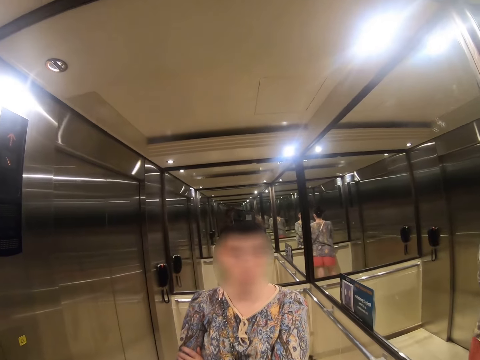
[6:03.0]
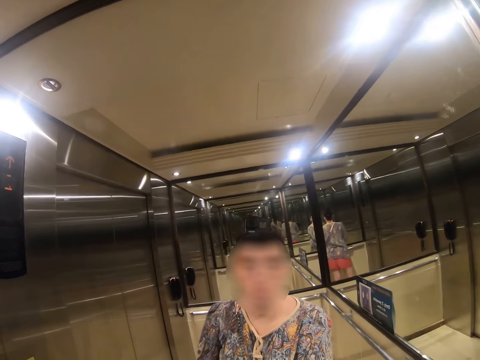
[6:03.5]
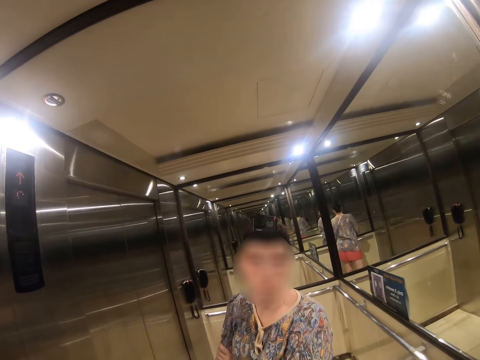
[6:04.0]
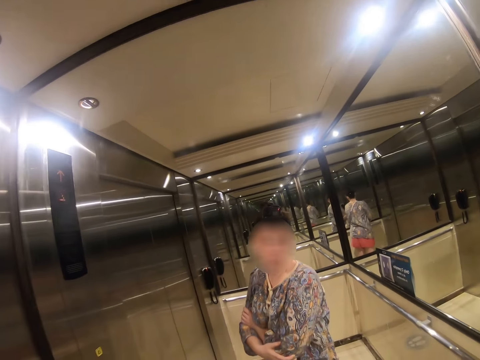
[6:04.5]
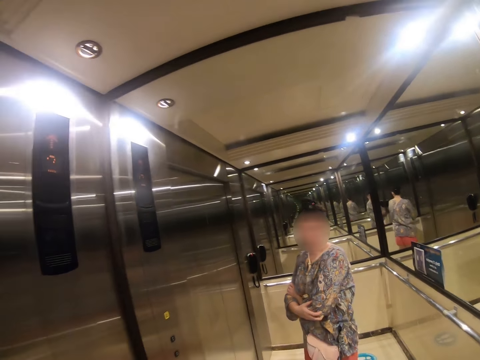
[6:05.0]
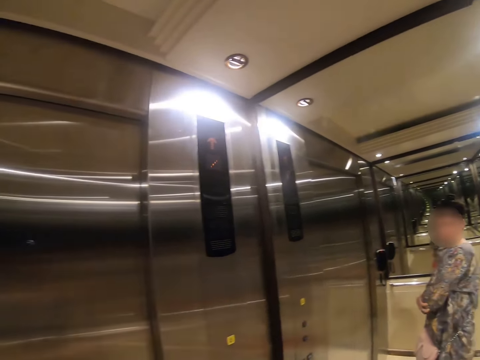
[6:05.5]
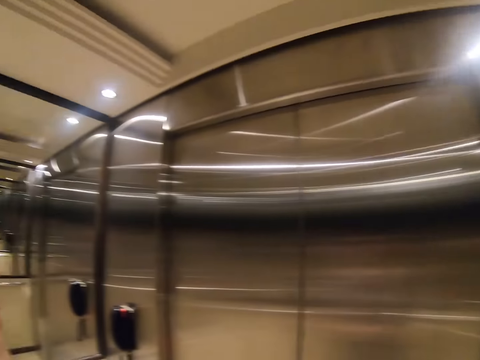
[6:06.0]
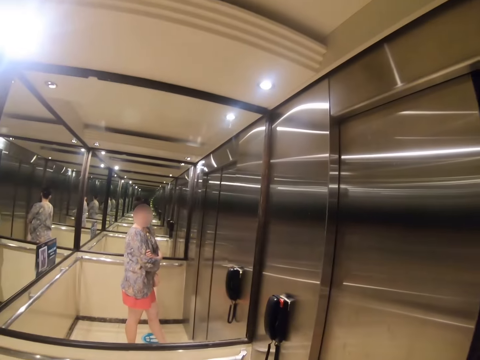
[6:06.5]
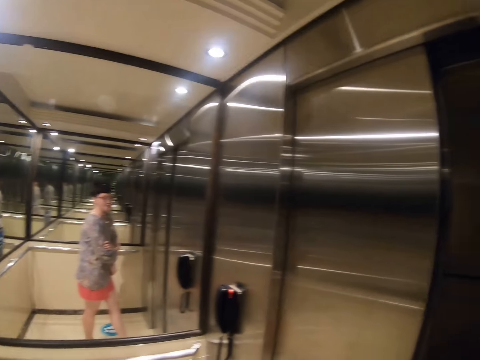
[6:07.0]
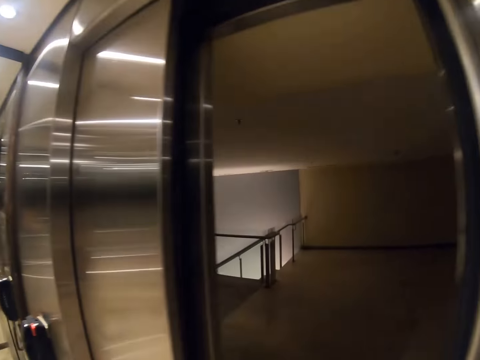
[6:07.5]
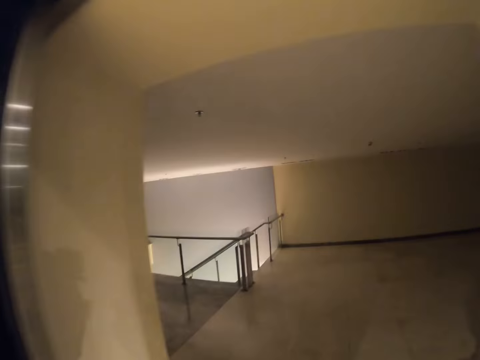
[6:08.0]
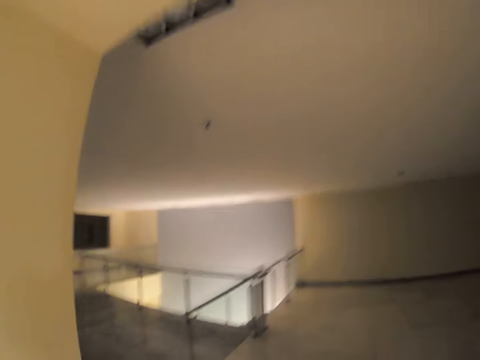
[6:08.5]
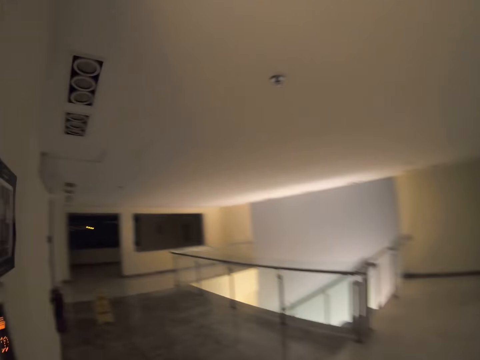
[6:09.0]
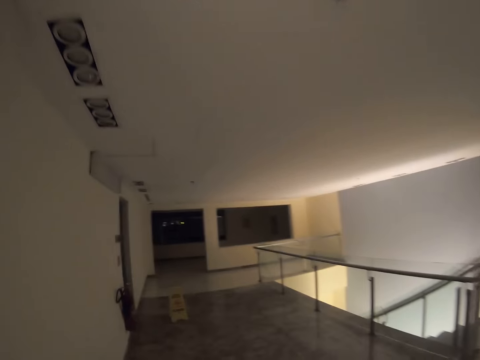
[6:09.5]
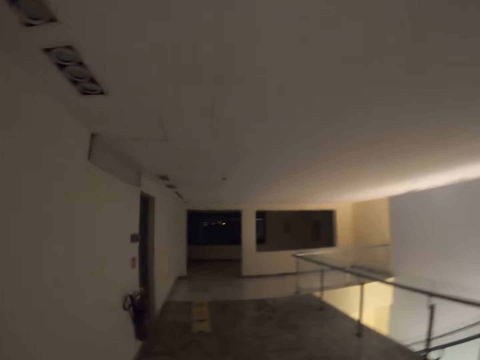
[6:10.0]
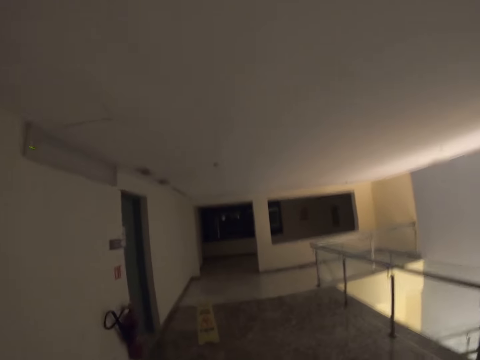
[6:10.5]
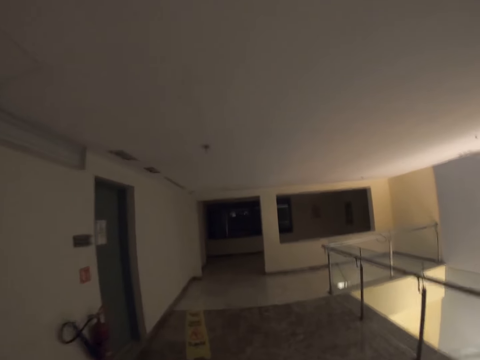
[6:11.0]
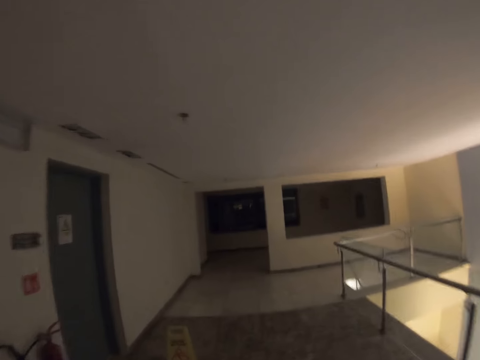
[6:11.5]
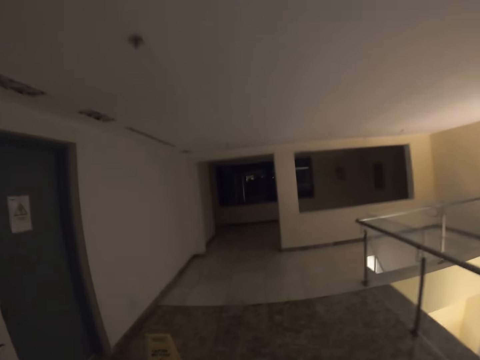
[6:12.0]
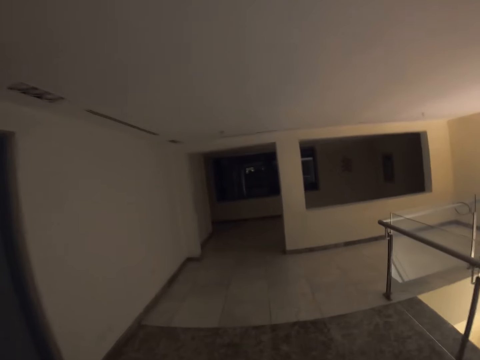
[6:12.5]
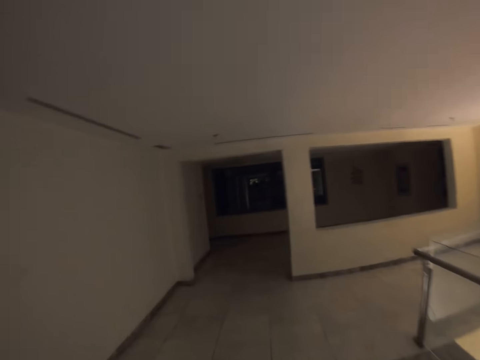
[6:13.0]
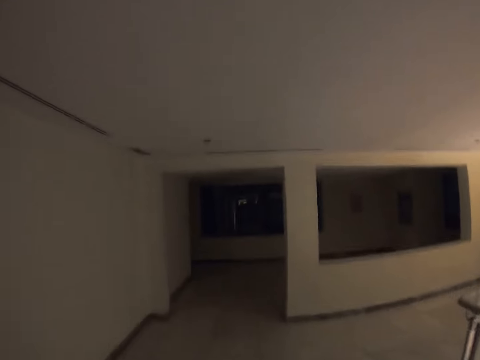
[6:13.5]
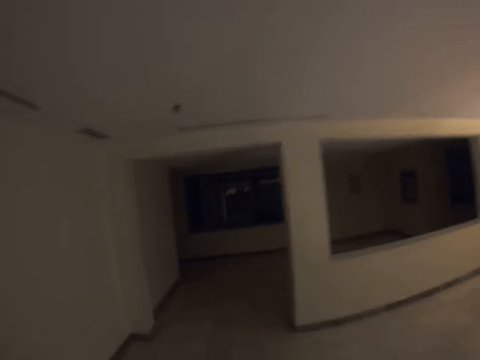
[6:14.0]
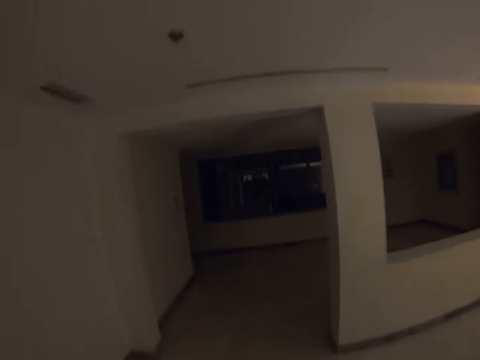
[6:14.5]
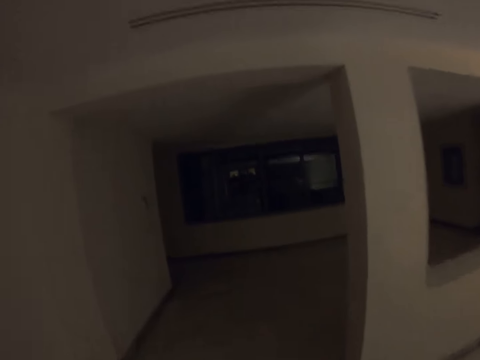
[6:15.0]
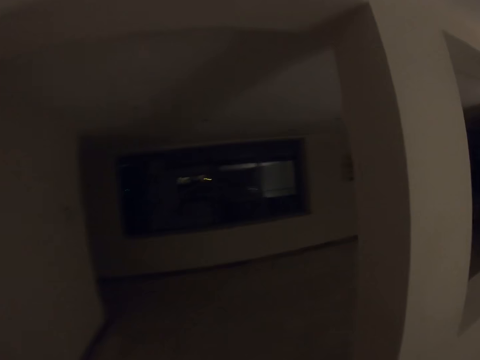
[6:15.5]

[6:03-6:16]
The camera wearer stares at the mirror. They get out of the elevator, walk on the veranda and walk in the building.

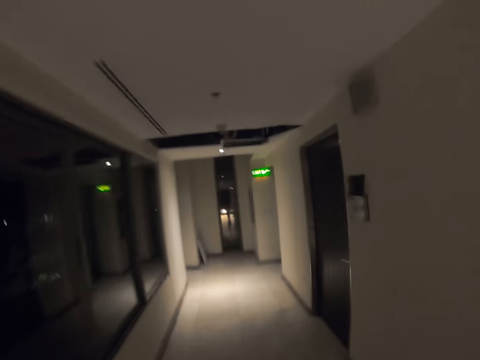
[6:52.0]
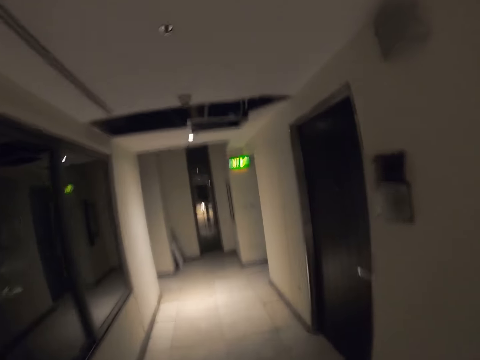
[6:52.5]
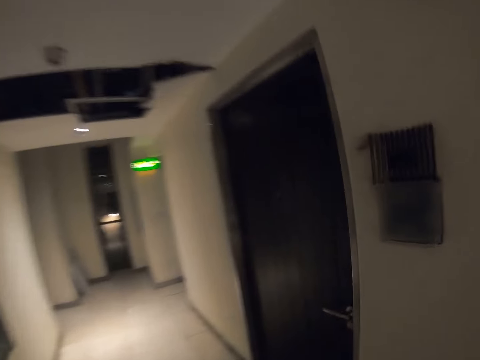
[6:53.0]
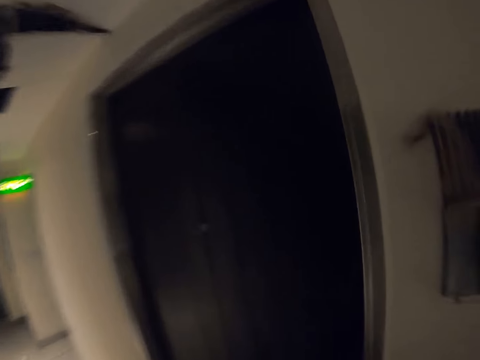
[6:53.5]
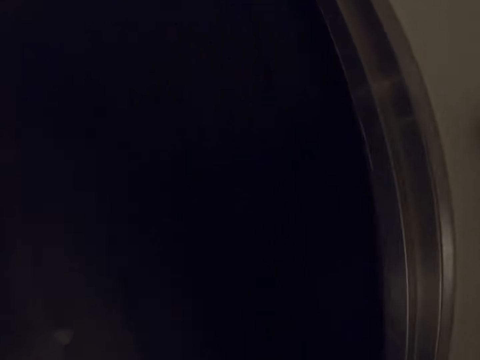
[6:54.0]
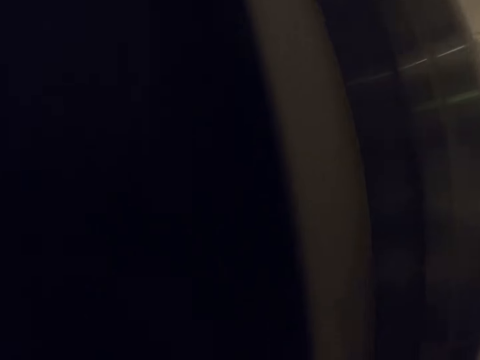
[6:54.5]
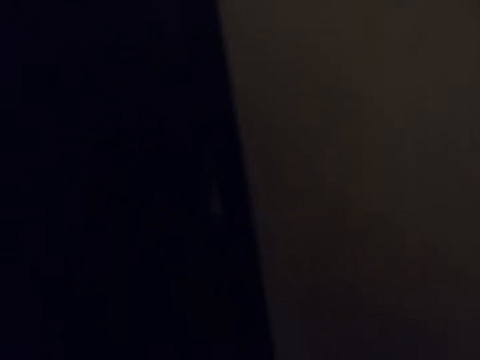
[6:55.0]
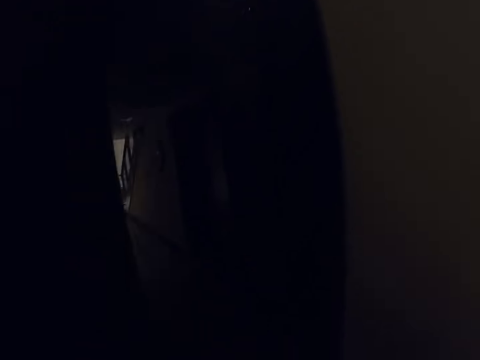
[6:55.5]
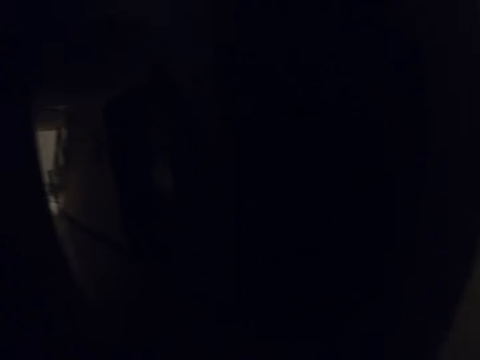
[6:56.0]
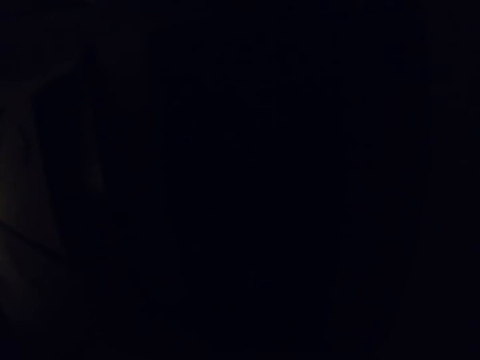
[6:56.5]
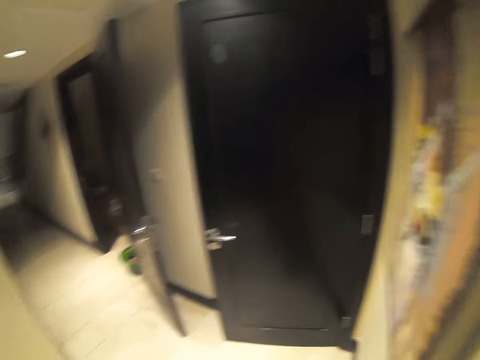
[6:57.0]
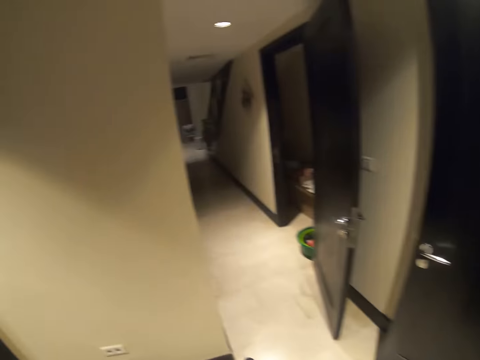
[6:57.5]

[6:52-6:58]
The camera wearer opens the door. They enter the house or room.

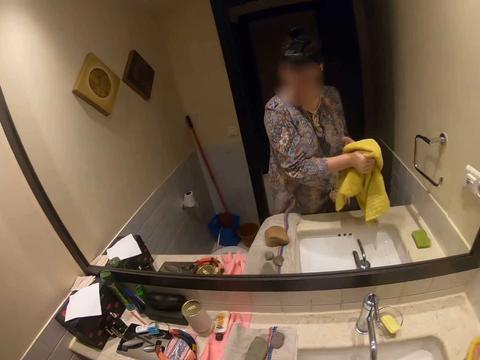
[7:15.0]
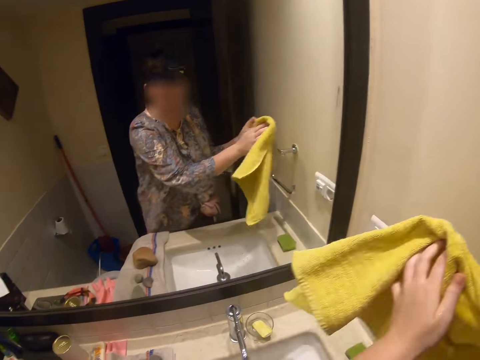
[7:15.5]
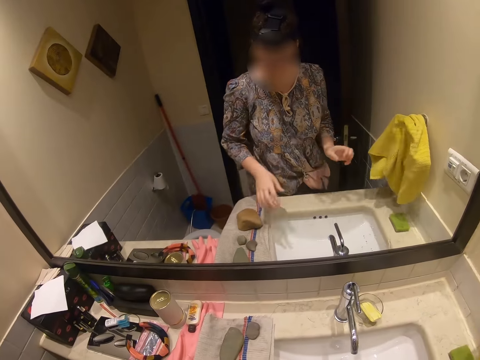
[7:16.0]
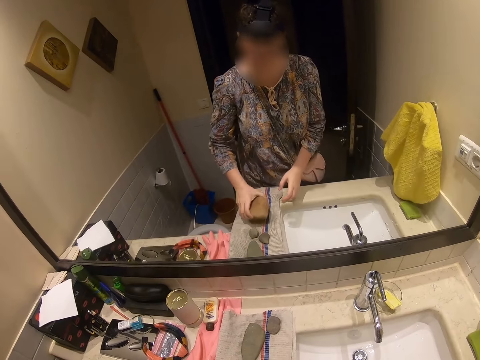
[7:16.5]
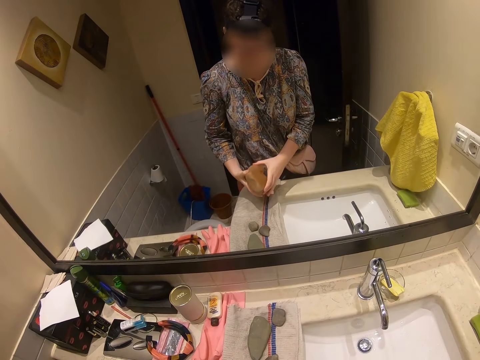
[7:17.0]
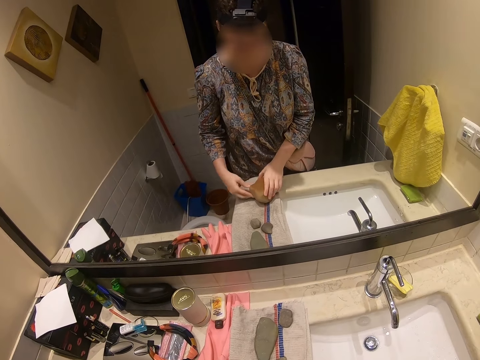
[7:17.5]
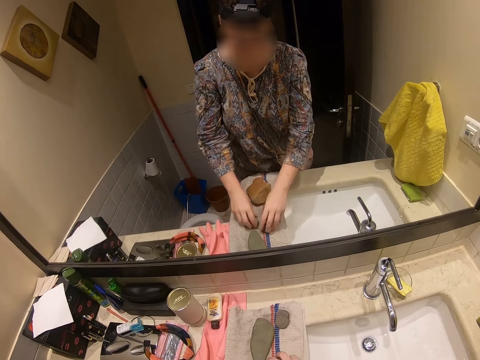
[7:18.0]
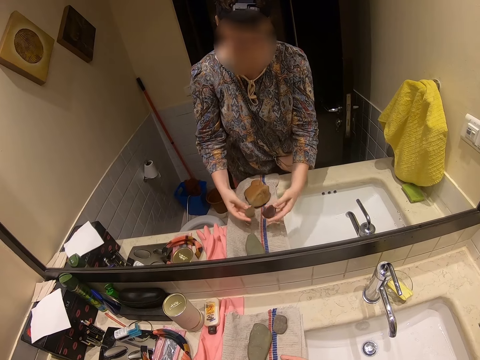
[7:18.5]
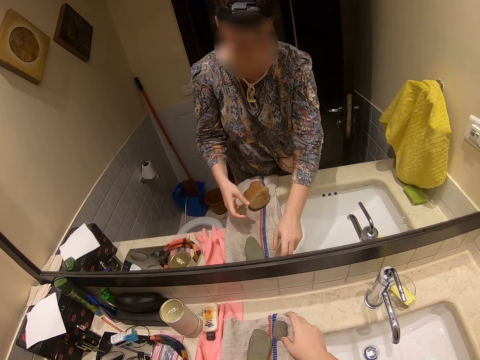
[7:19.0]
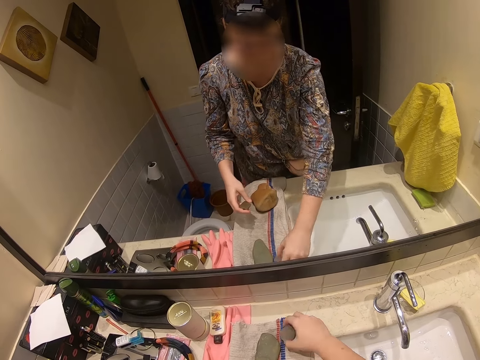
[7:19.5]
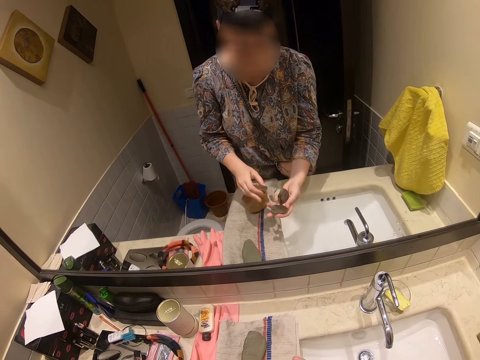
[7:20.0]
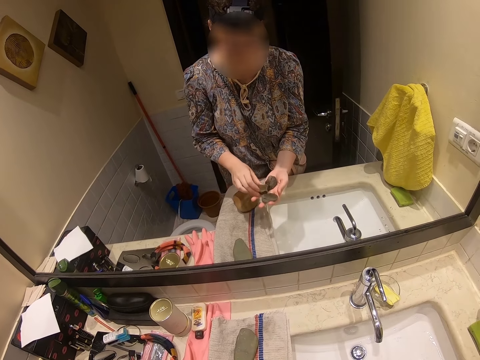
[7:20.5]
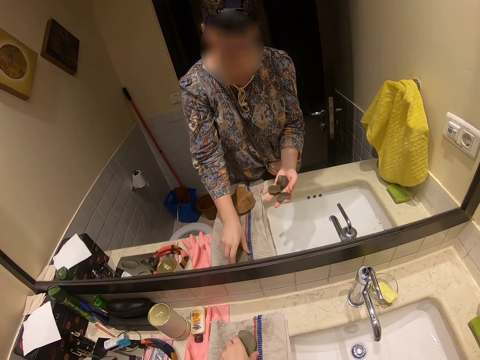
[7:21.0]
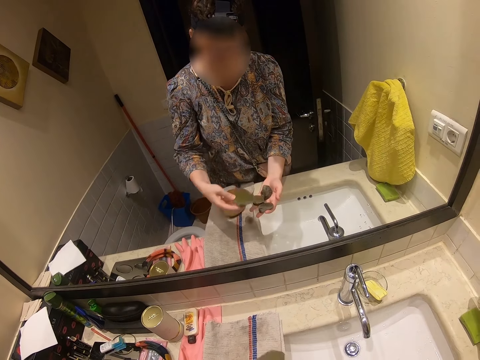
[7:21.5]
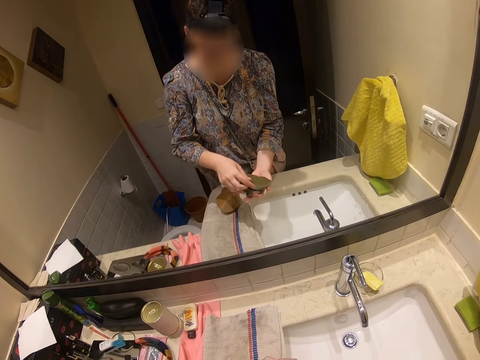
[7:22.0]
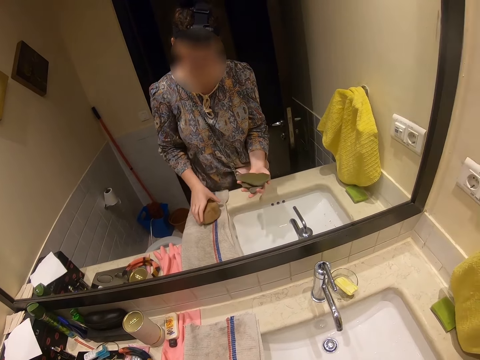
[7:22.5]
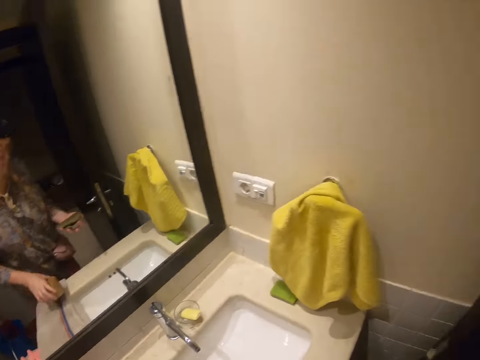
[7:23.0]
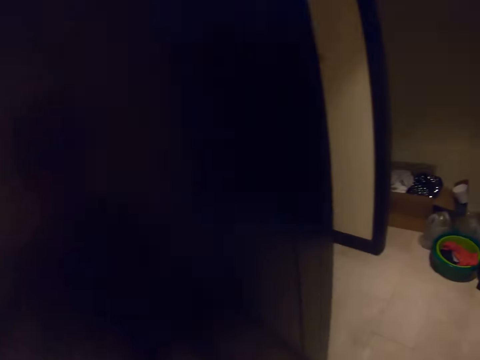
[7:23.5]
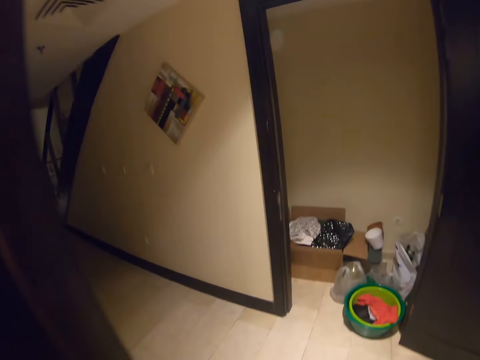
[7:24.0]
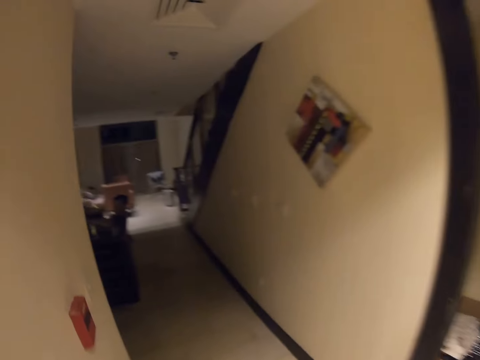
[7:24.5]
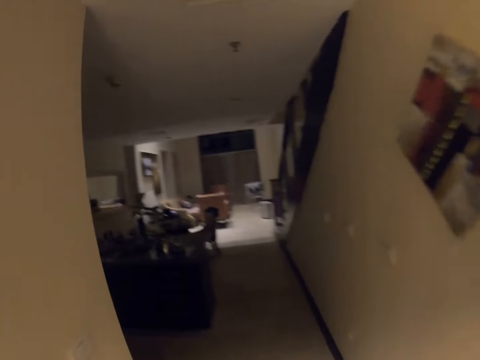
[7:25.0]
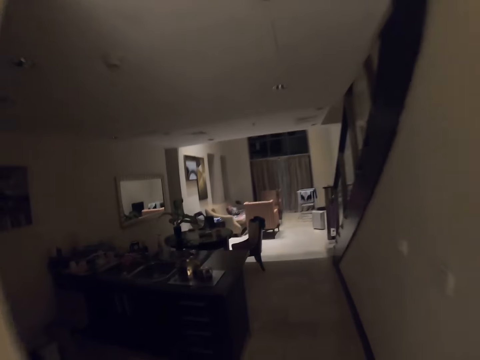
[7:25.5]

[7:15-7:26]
The camera wearer hangs the towel. They pick the stone, drop the stone, swing both hands. They pick the stone. They walk in the house.
